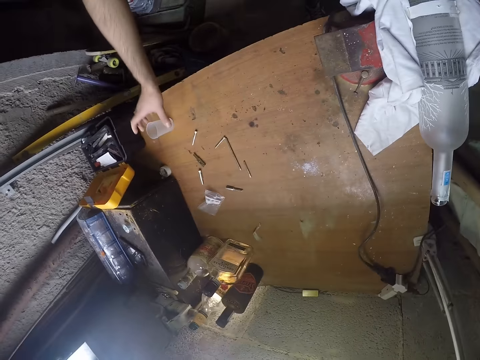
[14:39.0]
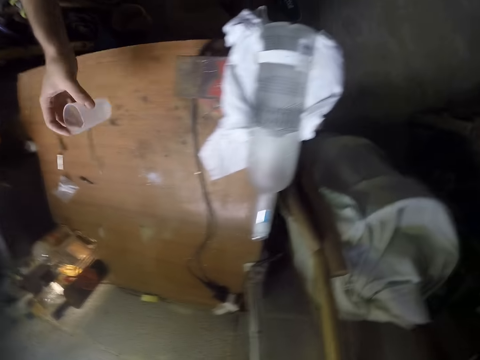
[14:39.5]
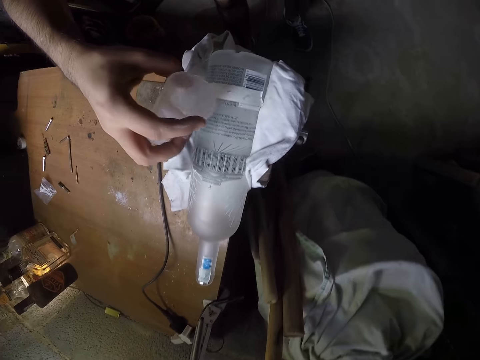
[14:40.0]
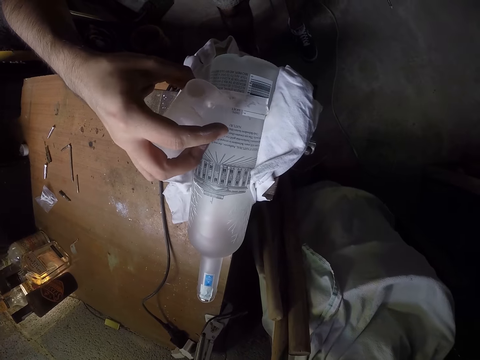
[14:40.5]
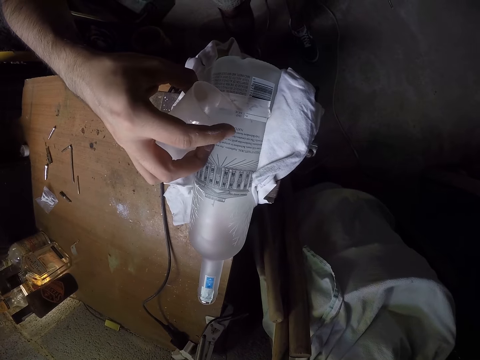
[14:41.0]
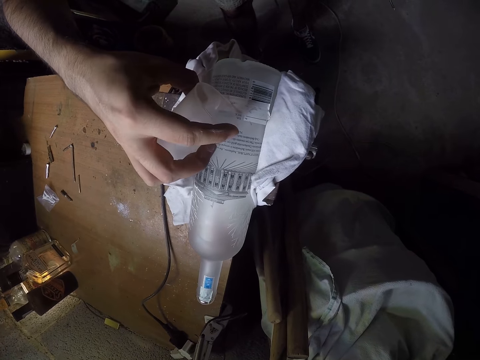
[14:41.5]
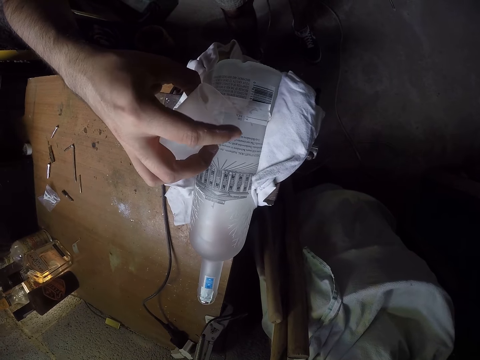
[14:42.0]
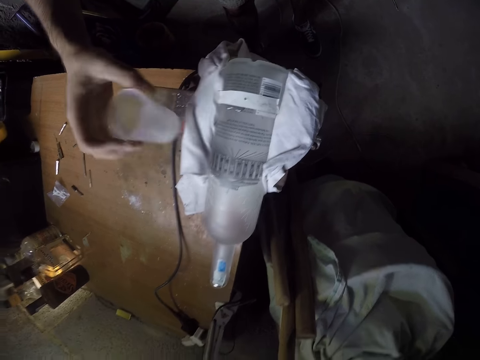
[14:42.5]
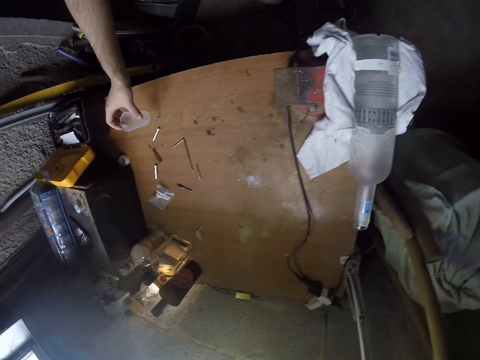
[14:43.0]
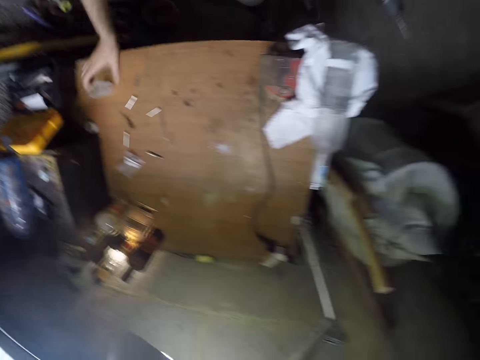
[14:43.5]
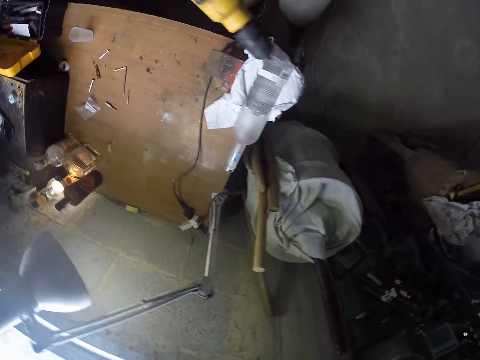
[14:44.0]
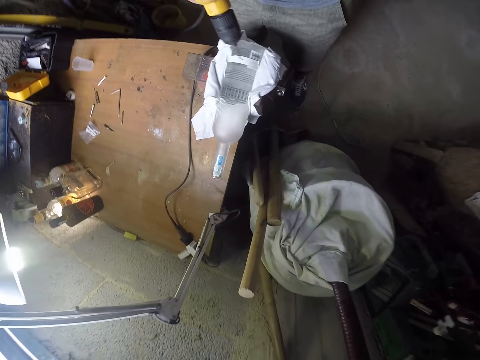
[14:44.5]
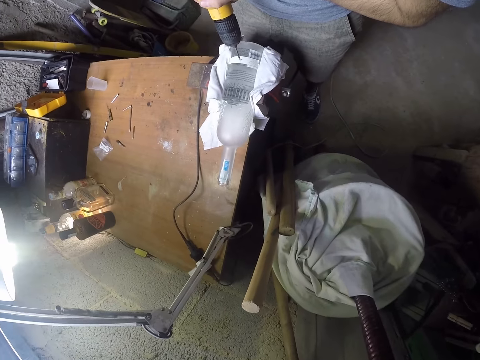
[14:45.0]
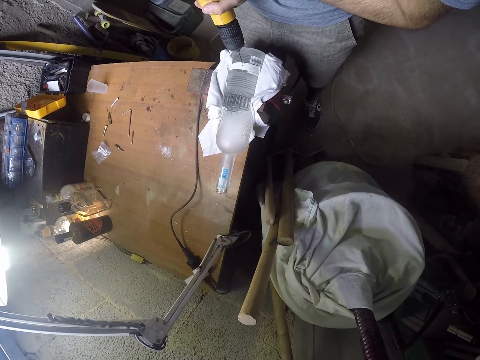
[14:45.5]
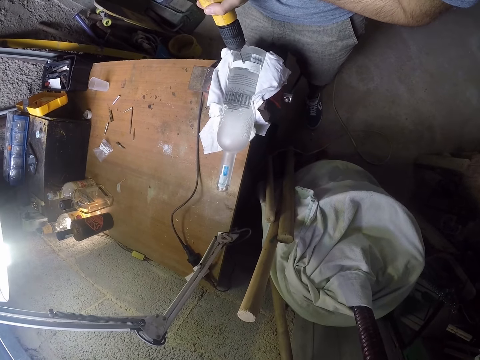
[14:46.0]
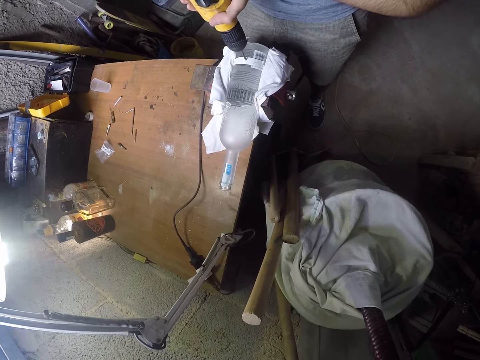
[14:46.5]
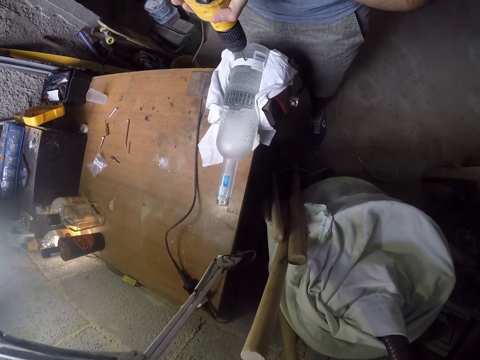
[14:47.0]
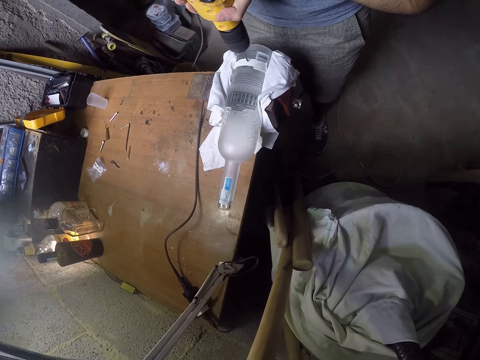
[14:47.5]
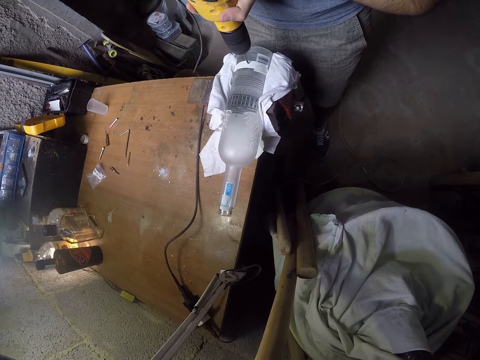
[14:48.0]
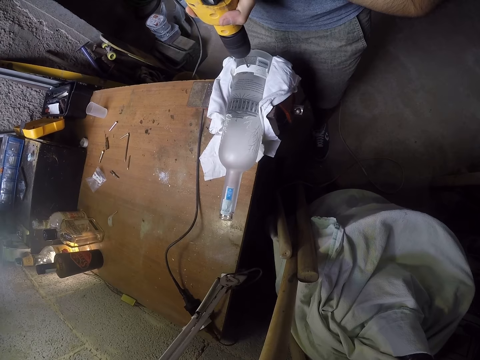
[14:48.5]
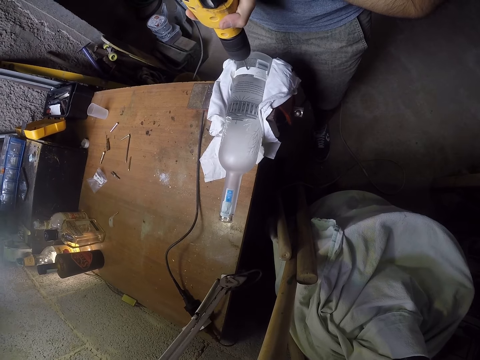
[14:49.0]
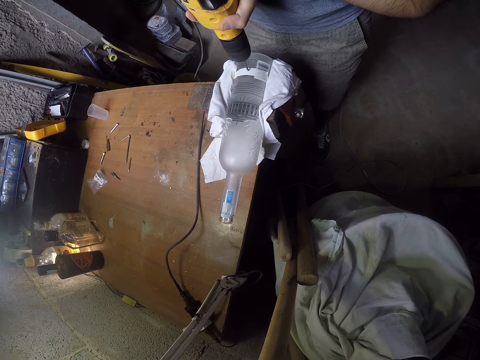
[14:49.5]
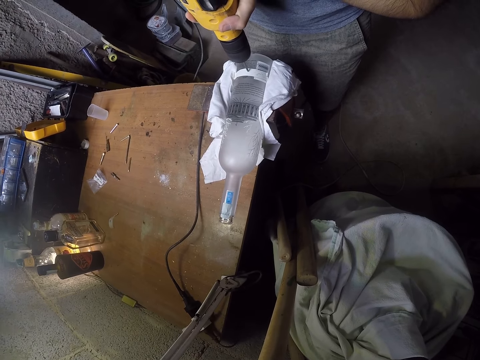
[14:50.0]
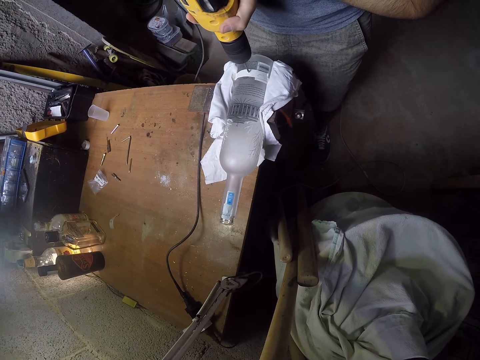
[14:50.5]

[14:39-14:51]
The camera wearer picks up the cup on the table with his right hand. He pours a lubricant from the cup inside the drilling bottle hole with his right hand. He drops the cup on the table with his right hand. He holds the drill. He drills the glass bottle with the corded hammer drill in his hands.

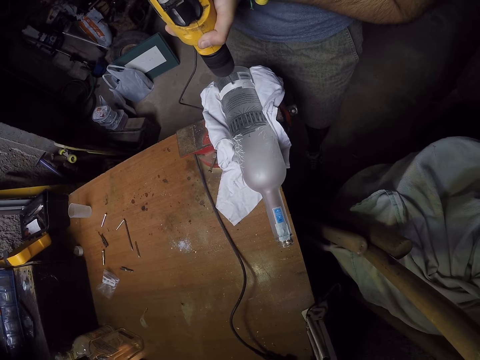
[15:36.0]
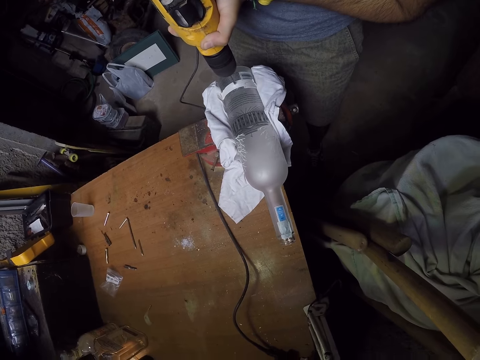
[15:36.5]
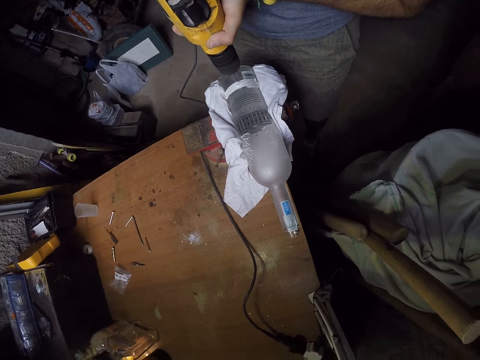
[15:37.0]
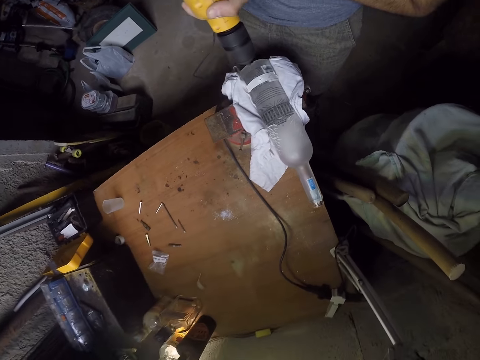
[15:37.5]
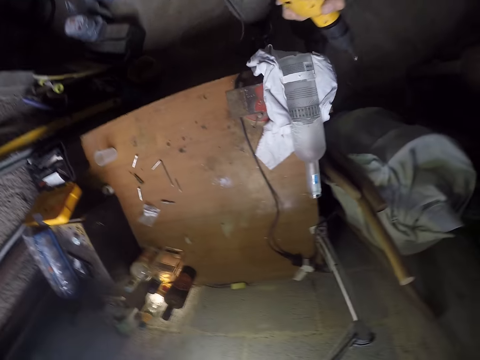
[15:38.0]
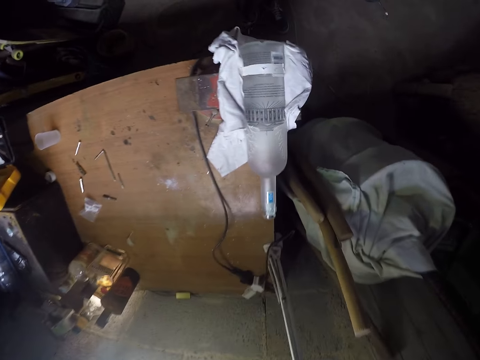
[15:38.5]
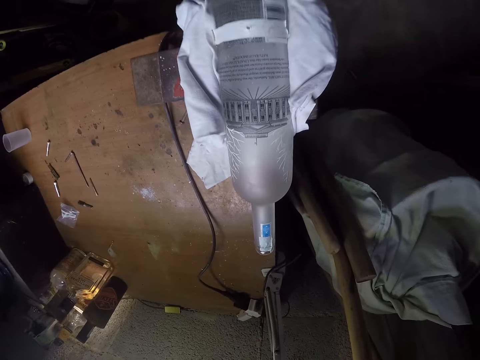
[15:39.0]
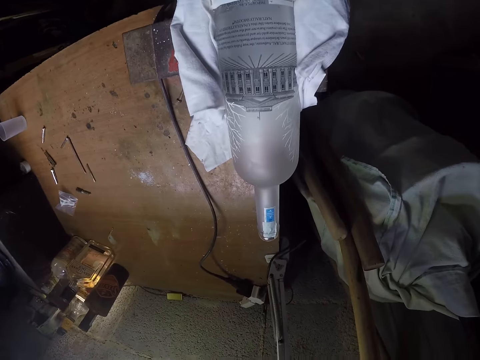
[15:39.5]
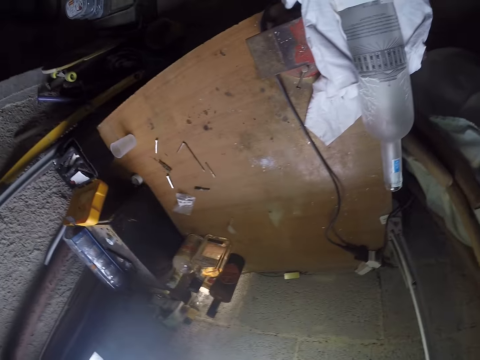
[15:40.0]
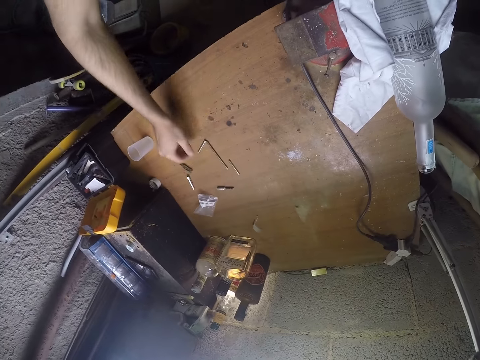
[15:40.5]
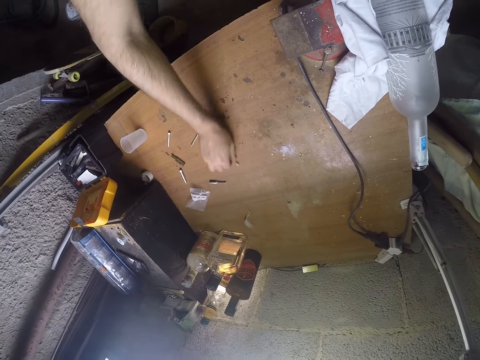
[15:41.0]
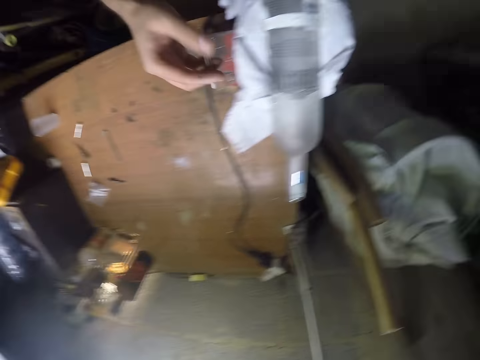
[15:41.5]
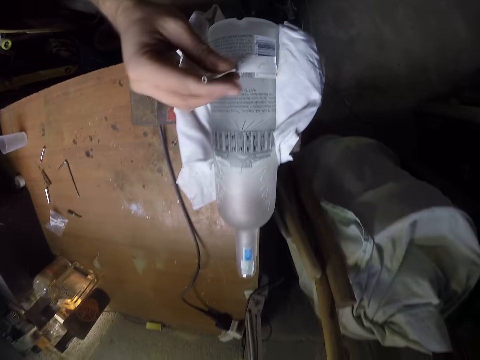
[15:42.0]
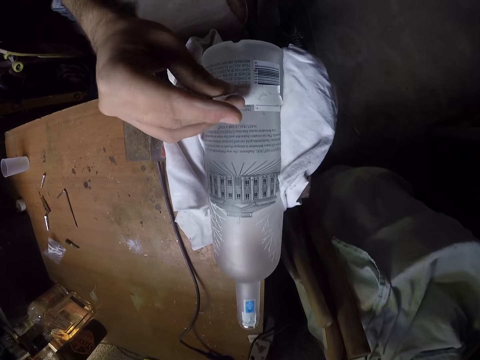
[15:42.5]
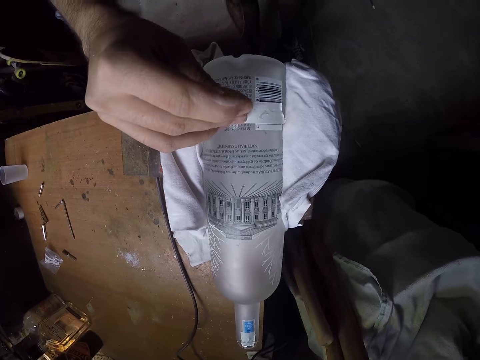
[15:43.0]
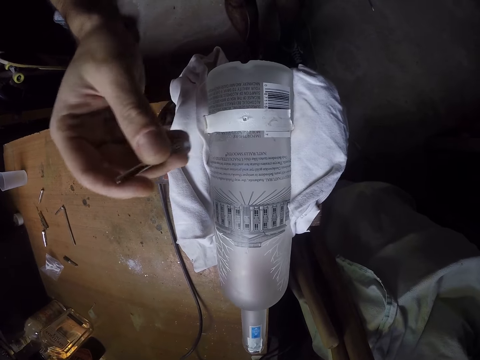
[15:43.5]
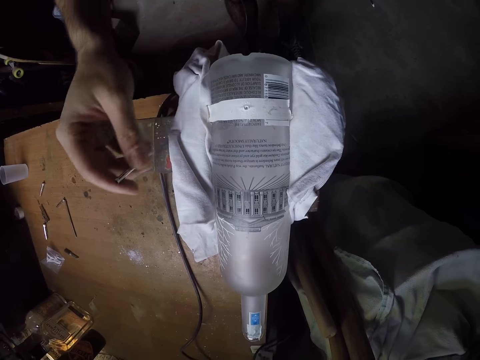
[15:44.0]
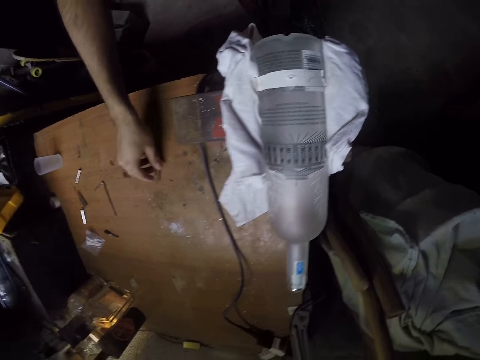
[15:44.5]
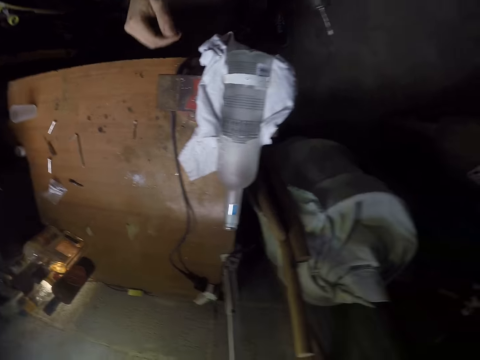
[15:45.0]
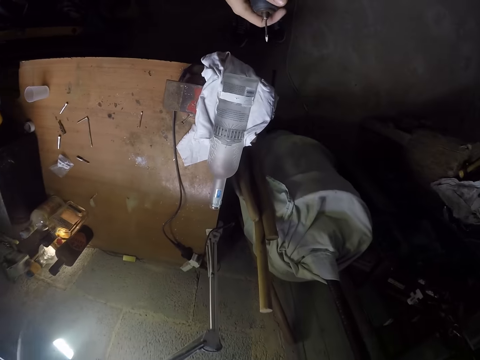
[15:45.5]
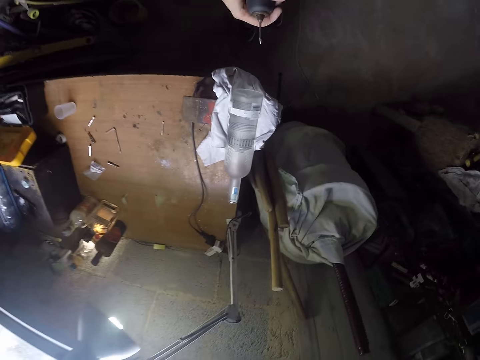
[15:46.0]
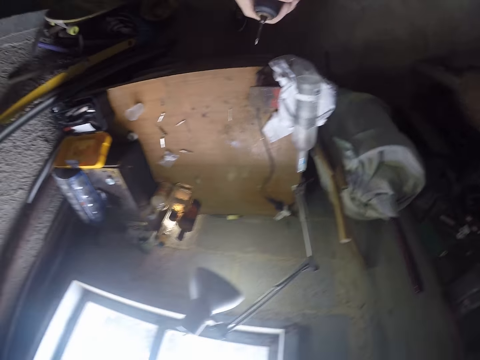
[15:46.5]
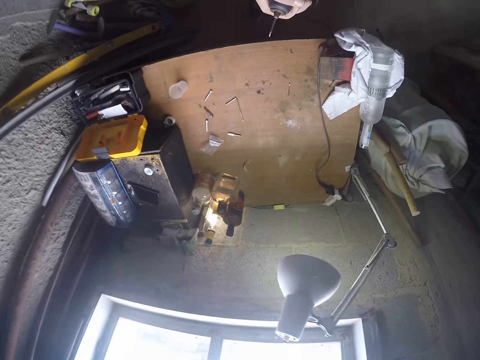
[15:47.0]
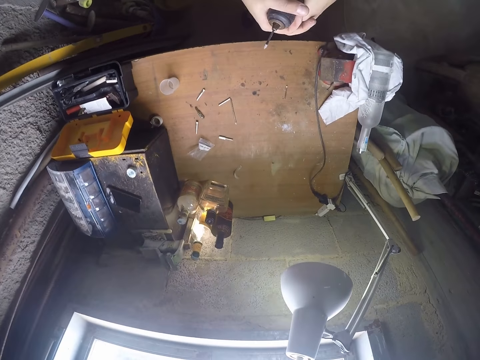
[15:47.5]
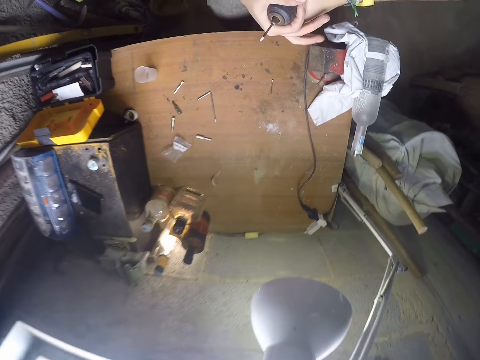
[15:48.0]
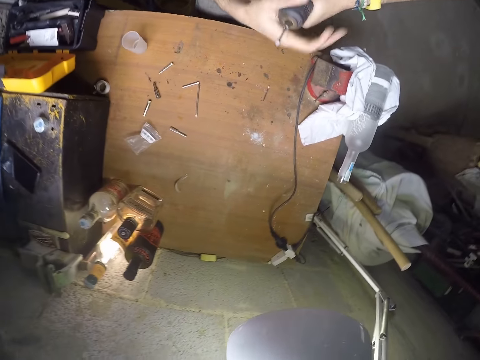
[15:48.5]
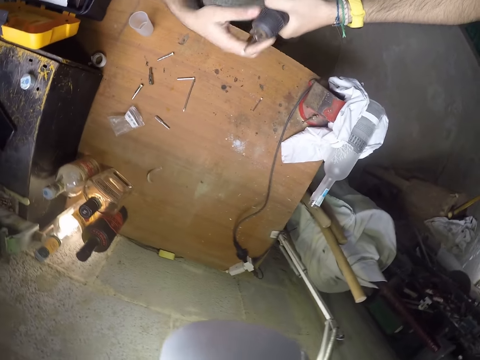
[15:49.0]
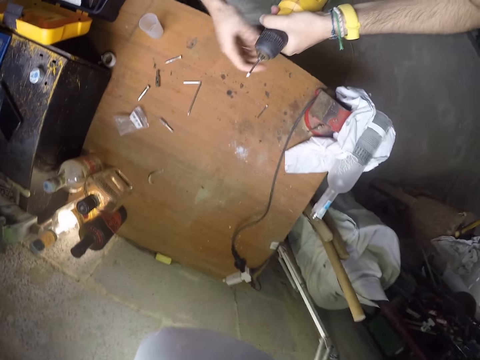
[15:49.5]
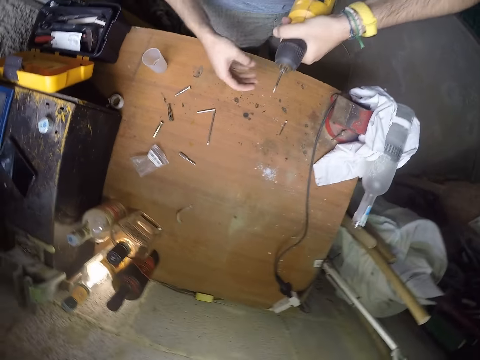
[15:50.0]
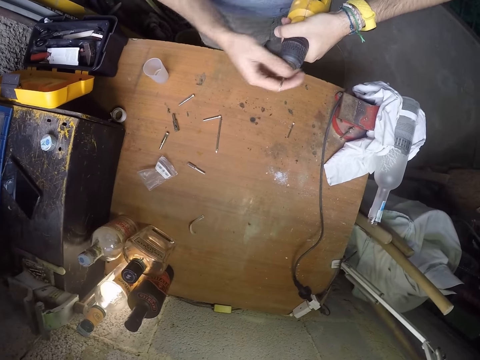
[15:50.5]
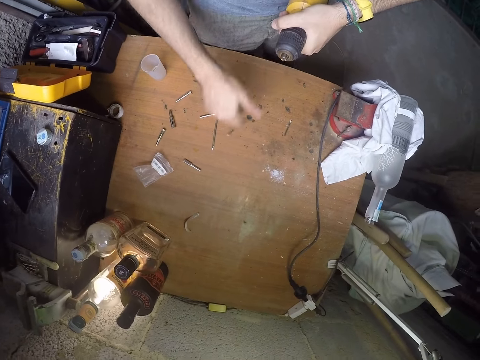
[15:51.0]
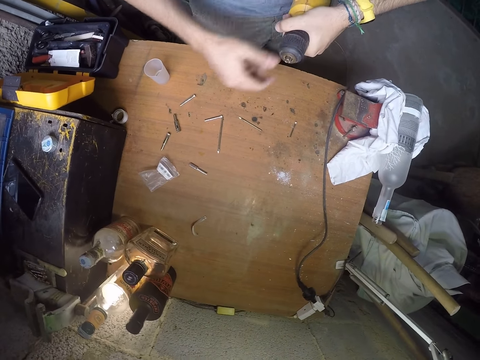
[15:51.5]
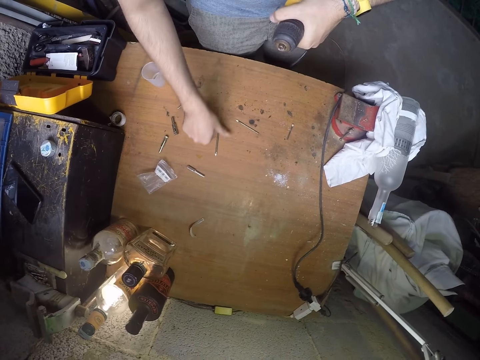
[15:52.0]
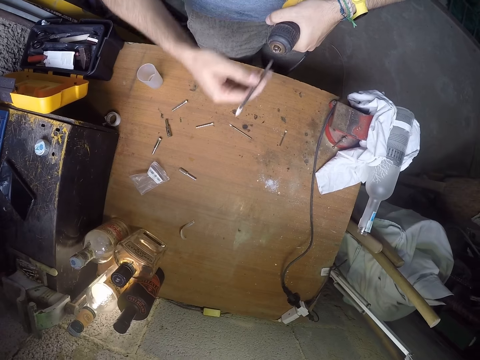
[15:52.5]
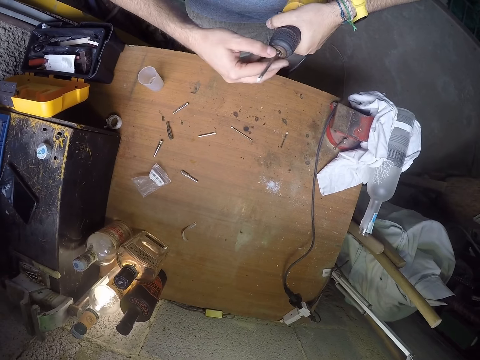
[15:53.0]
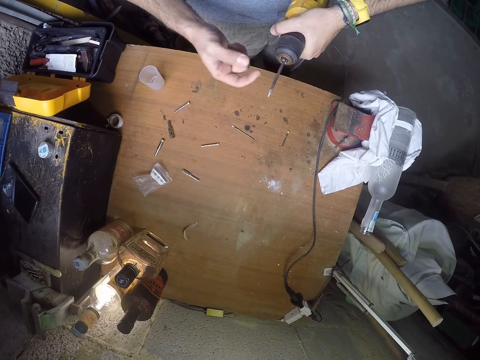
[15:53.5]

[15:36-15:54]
The camera wearer moves the legs. He looks around. He picks up a nail on the table with his right hand. He puts the nail on the bottle. He lifts the nail. He punctures the glass bottle hole with the nail in his right hand. He drops the nail on the table with his right hand. He adjusts the drill. He unscrews a chuck from the corded hammer drill with his right hand. He opens the drill head. He removes a drill bit from the corded hammer drill with his right hand. He drops the drill bit on the table with his right hand. He adjusts the drill part. He touches the chuck with his right hand. He picks up the drill bit on the table with his right hand. He puts the drill bit in the chuck with his right hand. He screws the chuck with his right hand.
